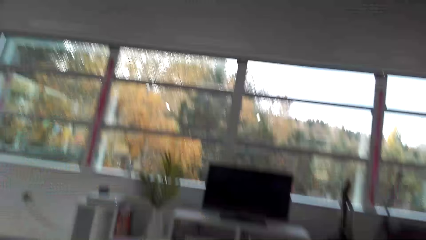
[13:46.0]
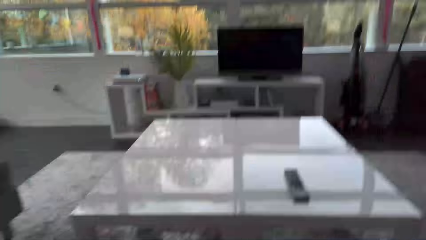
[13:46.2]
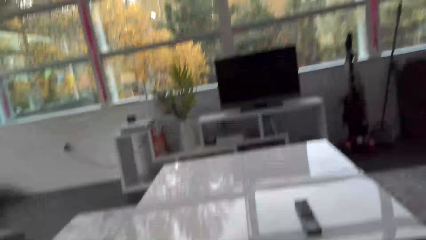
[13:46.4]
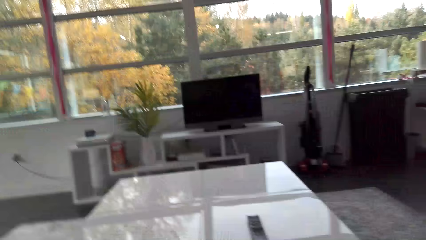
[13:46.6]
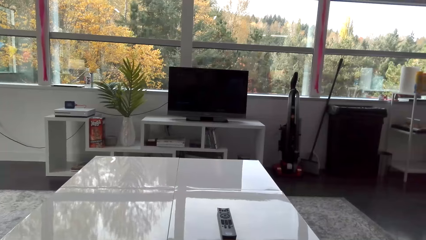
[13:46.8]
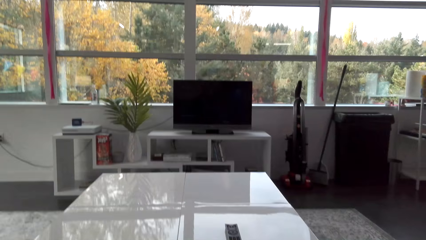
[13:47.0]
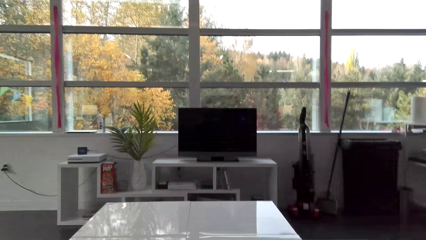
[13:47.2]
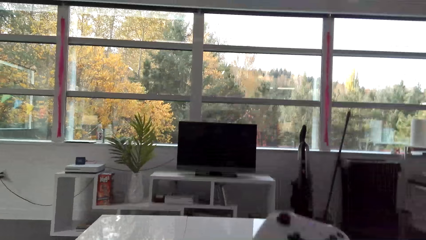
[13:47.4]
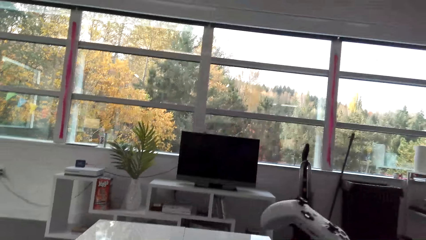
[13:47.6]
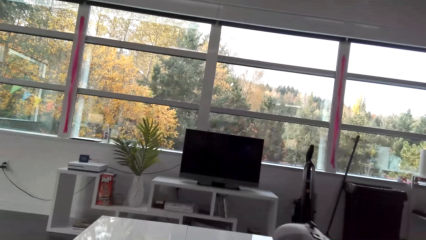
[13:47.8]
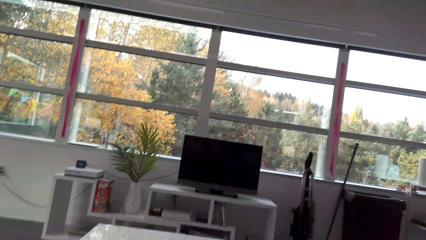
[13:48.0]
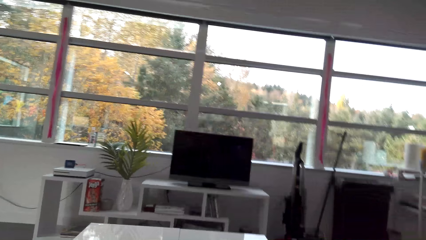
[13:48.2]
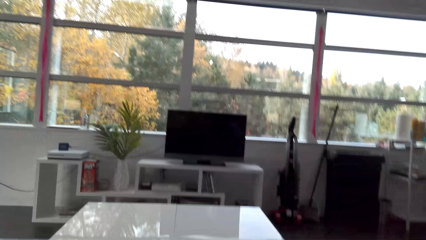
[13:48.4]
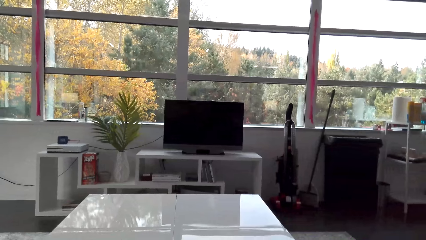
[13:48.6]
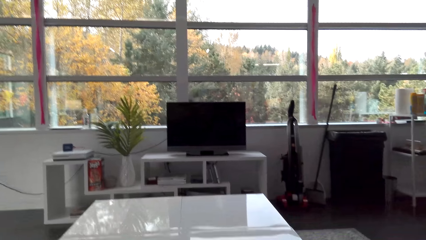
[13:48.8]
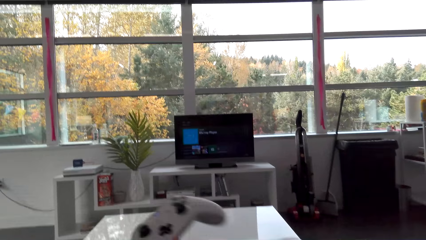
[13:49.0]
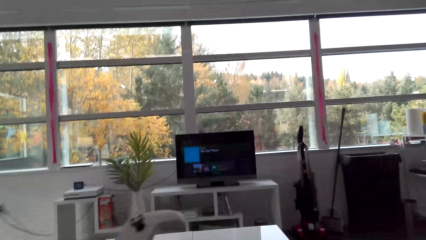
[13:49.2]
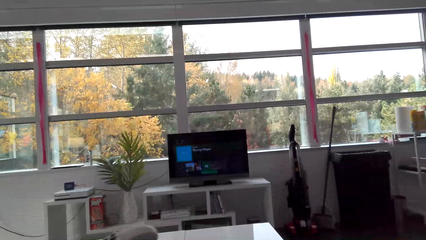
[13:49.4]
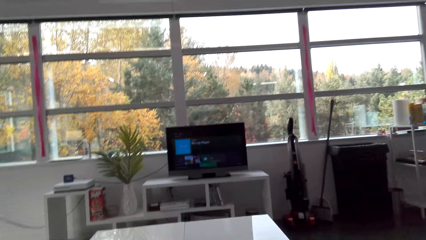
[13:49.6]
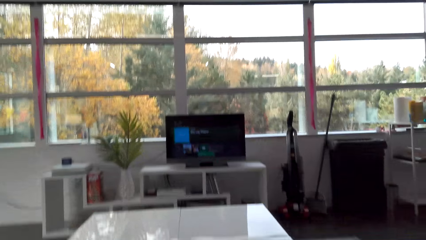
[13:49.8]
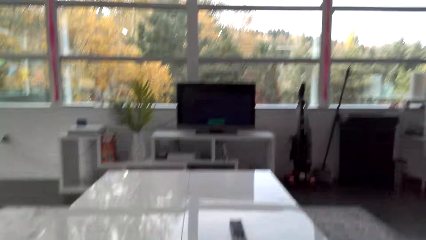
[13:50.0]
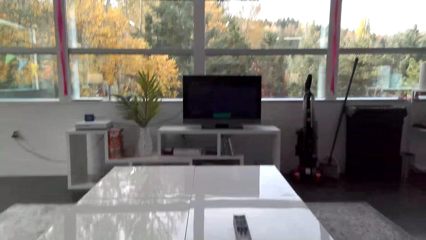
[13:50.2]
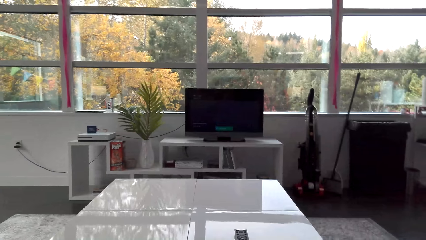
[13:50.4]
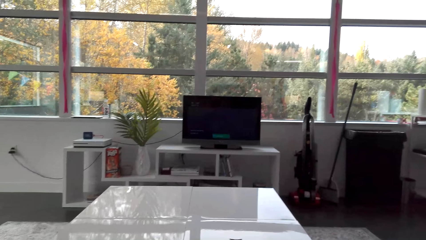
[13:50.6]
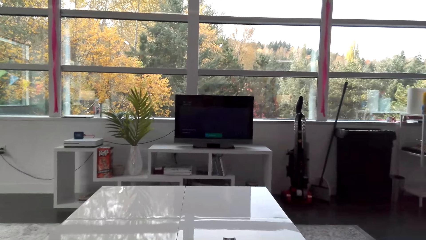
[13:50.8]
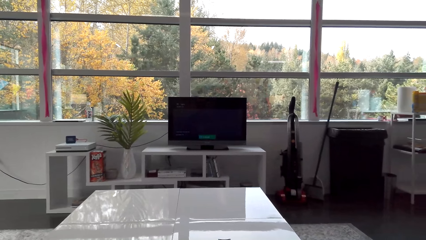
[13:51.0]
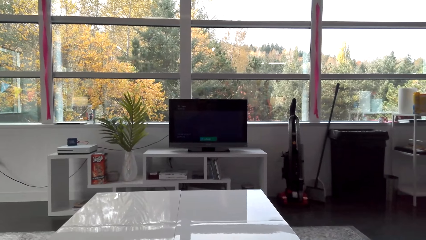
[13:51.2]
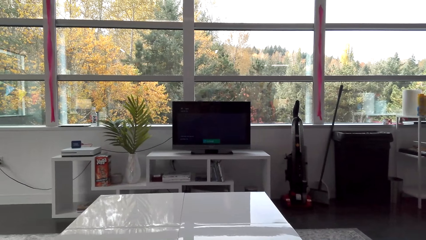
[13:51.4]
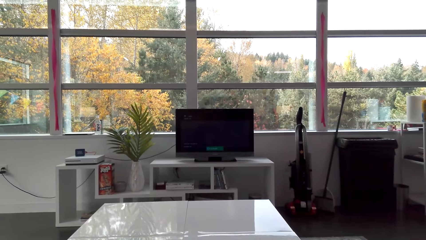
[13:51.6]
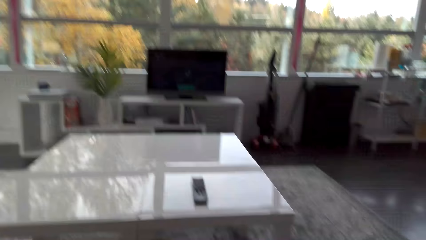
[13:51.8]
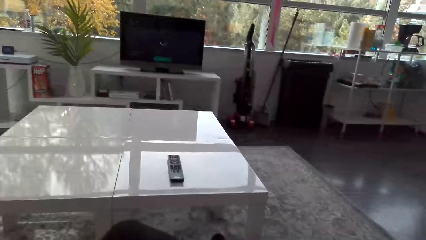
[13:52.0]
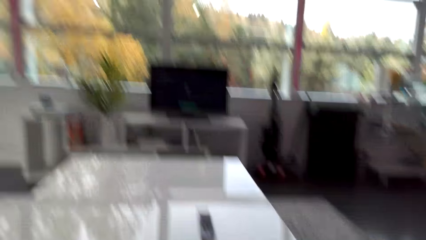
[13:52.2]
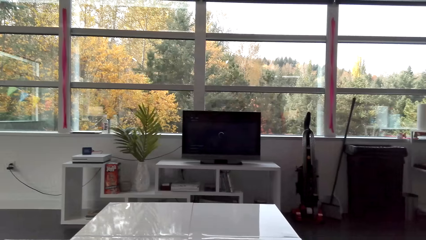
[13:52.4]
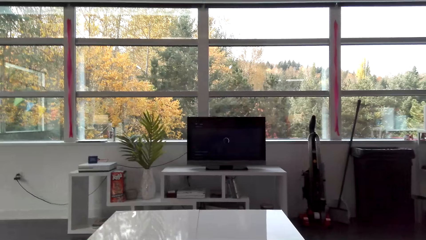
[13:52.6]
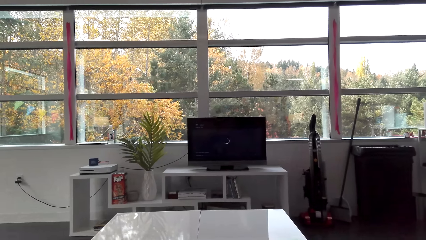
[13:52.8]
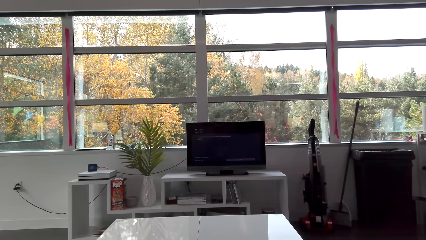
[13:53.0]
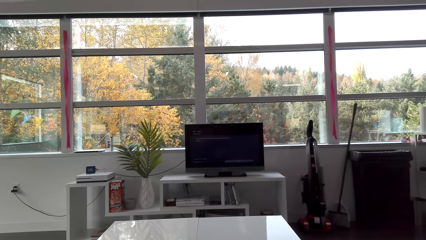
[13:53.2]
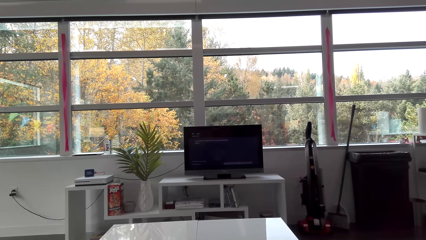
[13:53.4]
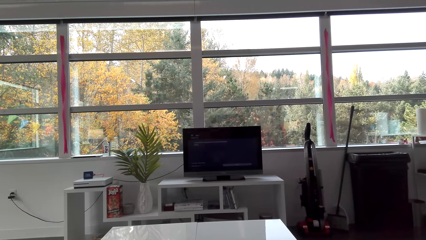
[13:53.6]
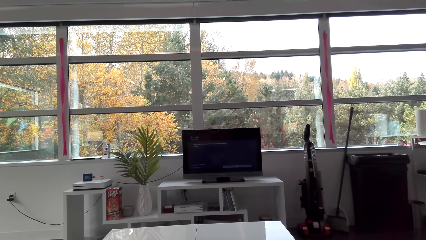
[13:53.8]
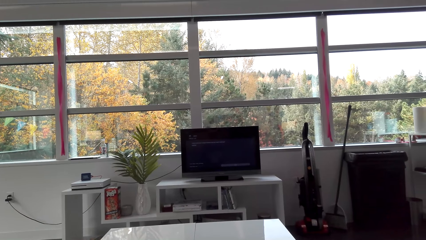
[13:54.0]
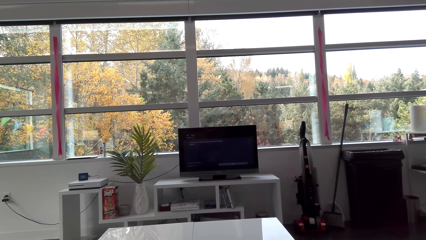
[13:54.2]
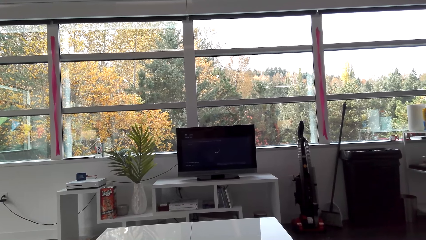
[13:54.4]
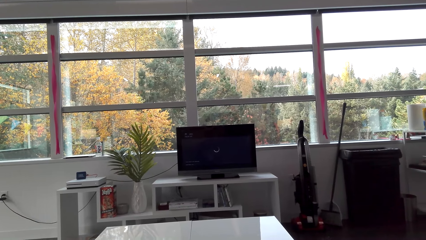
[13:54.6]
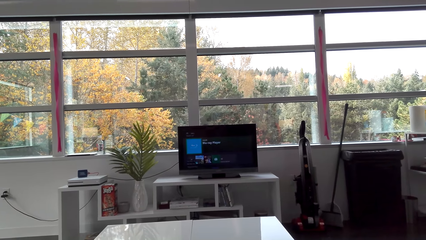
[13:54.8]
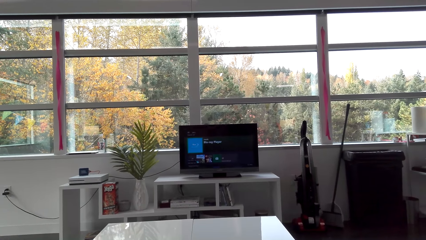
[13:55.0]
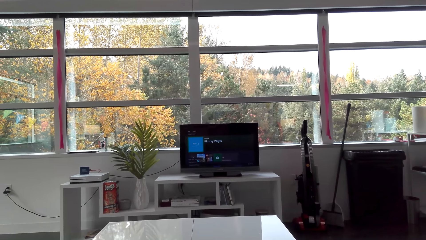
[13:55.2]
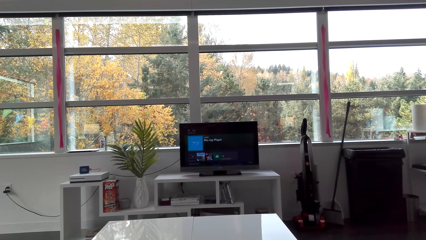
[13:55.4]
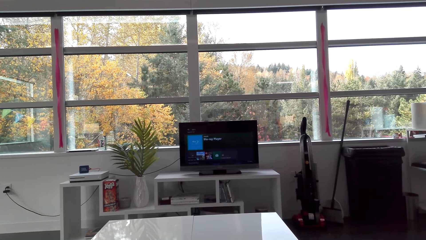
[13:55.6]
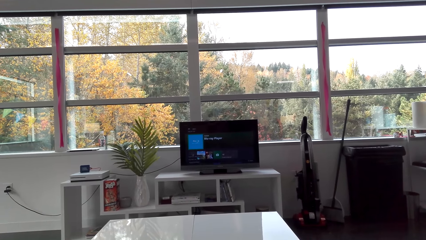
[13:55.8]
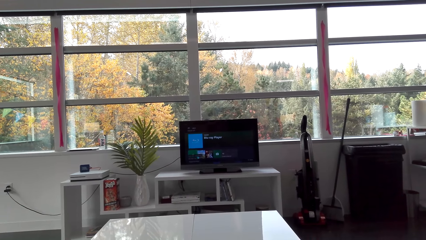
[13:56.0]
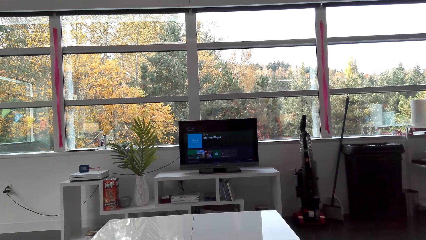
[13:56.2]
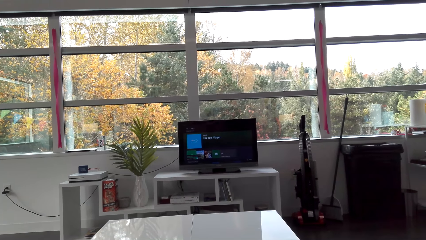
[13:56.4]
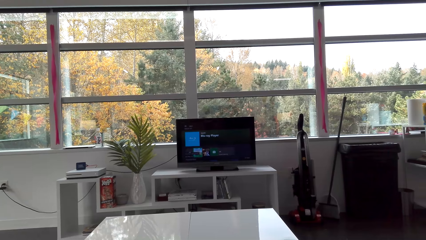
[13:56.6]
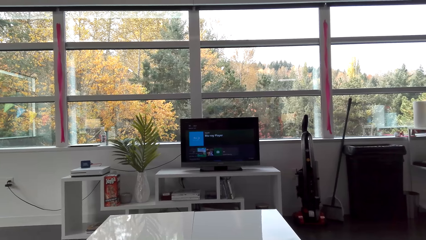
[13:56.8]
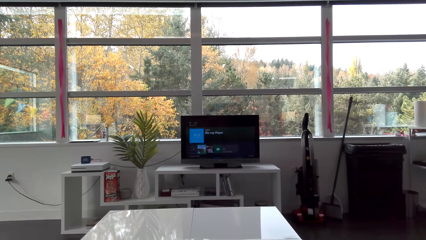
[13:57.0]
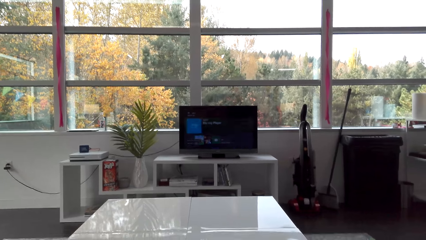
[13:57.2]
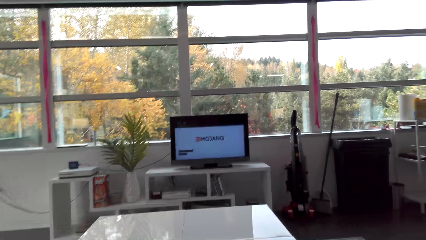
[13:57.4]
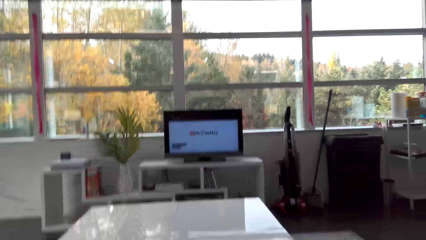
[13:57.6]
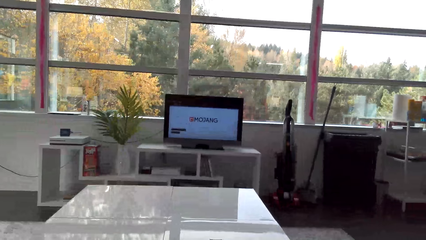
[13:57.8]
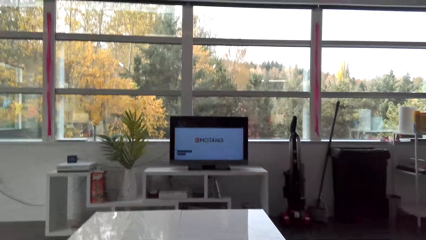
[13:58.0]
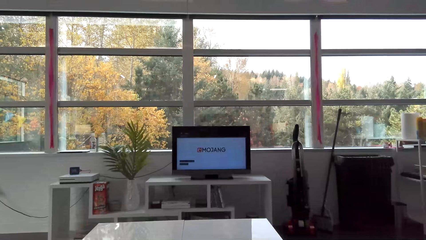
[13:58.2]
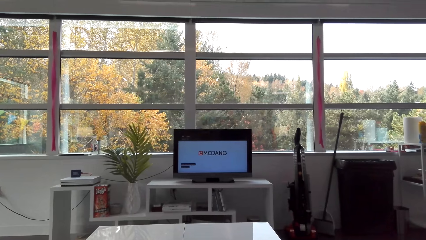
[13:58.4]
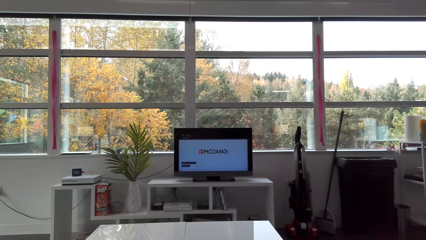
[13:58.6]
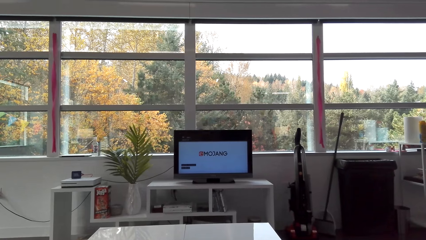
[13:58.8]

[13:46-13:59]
The camera wearer picks up the PlayStation controller. They hold the playing pad. They sit down. They switch on the television. They operate the PlayStation controller on the screen.
